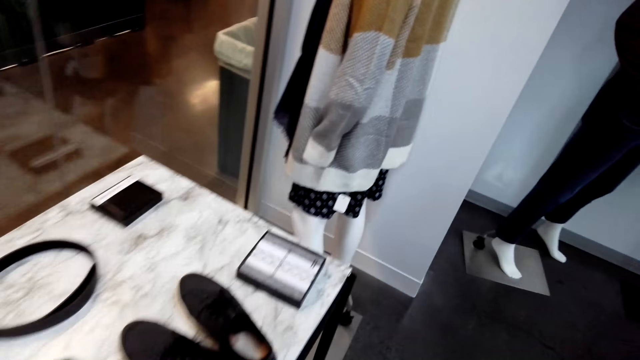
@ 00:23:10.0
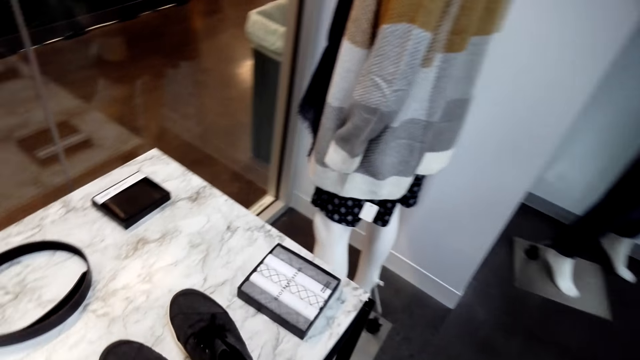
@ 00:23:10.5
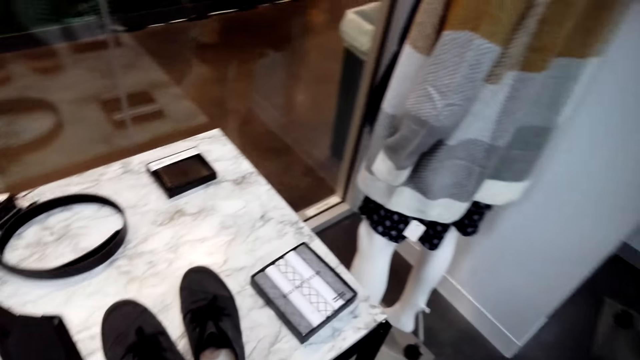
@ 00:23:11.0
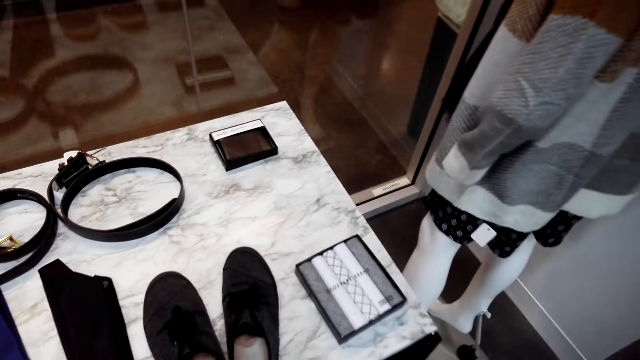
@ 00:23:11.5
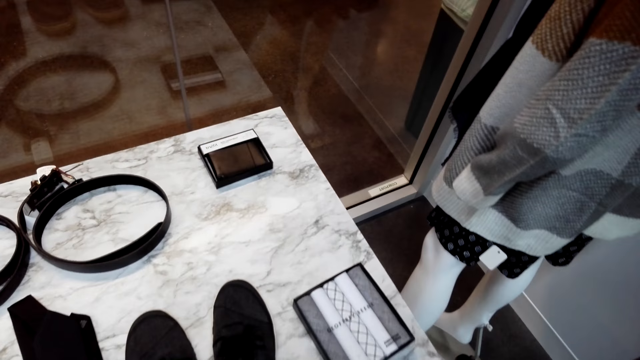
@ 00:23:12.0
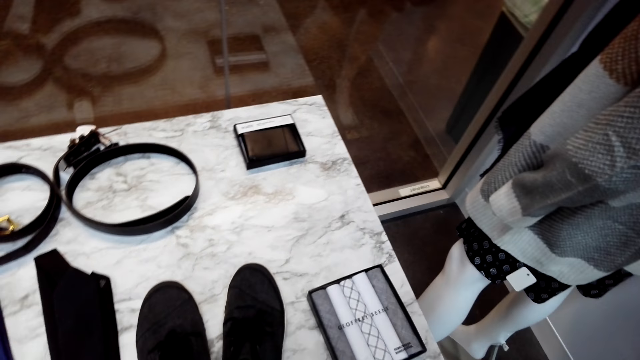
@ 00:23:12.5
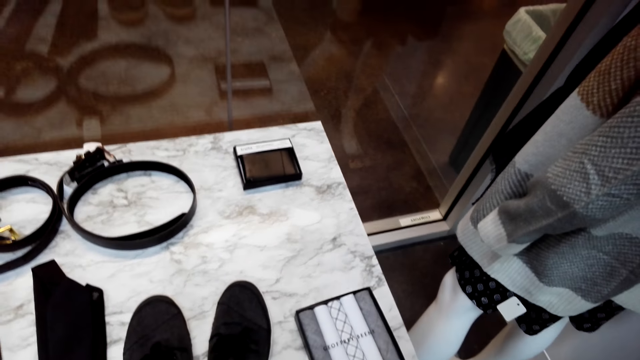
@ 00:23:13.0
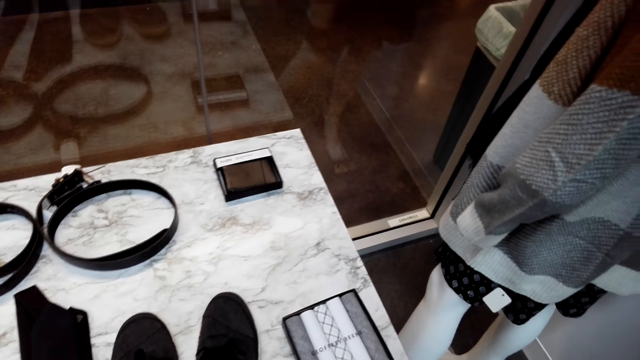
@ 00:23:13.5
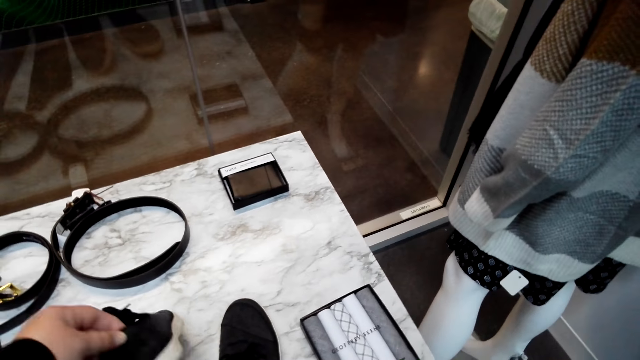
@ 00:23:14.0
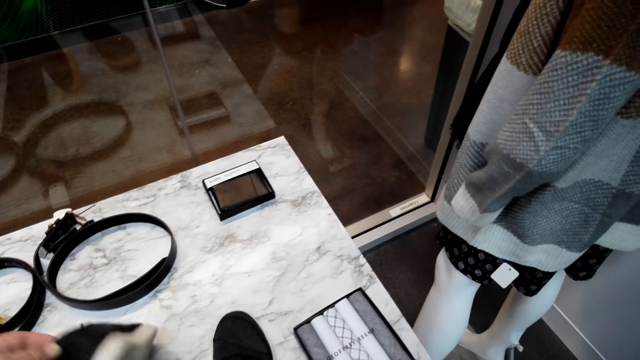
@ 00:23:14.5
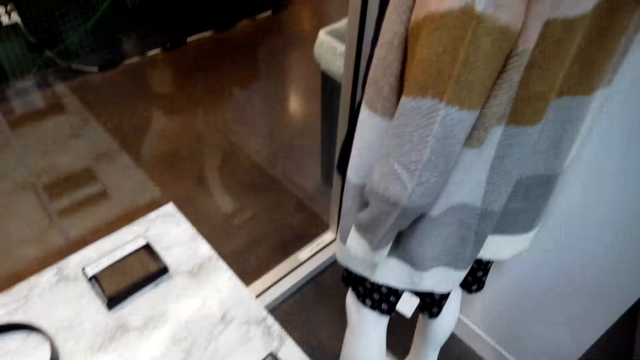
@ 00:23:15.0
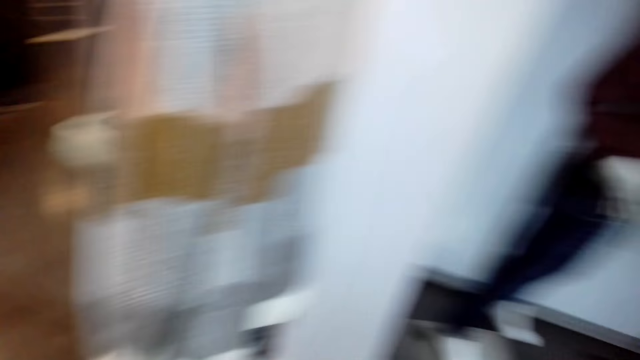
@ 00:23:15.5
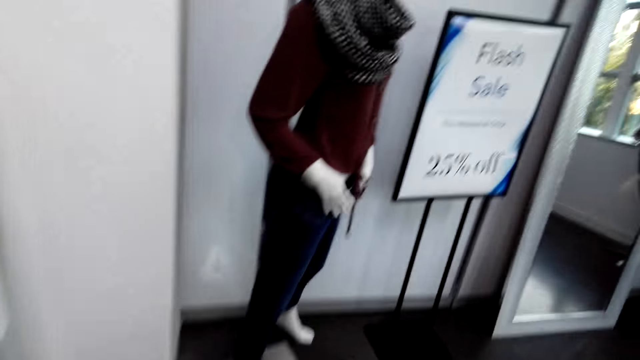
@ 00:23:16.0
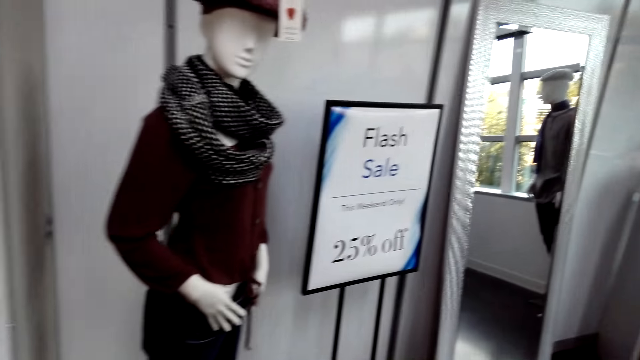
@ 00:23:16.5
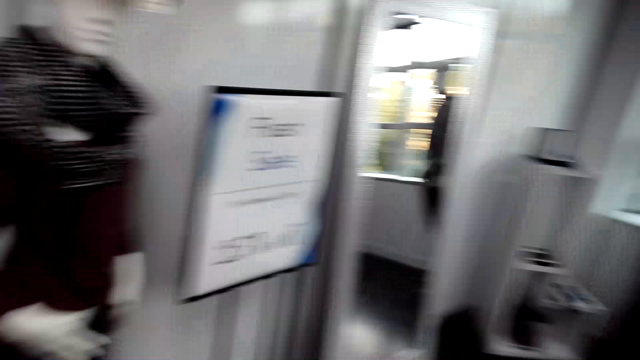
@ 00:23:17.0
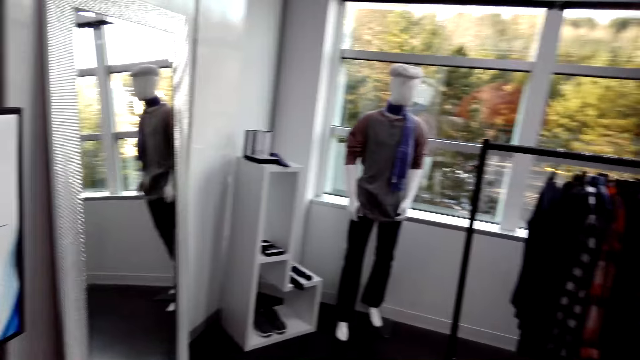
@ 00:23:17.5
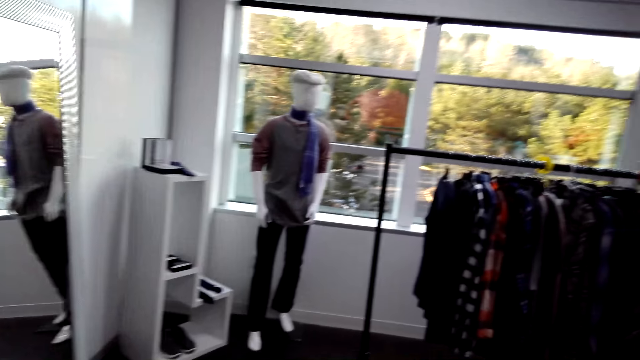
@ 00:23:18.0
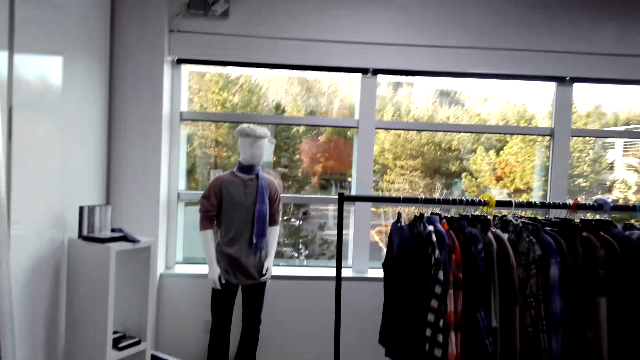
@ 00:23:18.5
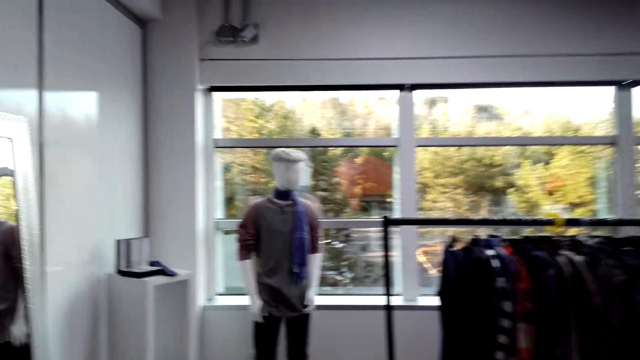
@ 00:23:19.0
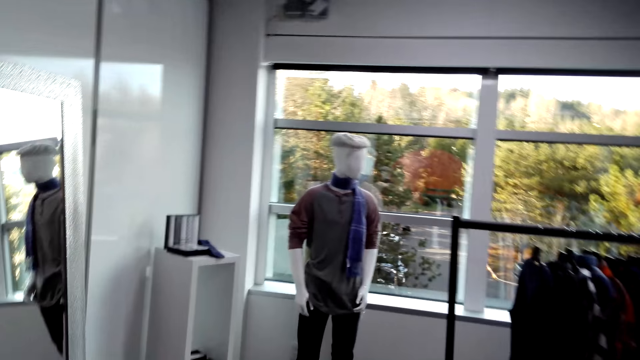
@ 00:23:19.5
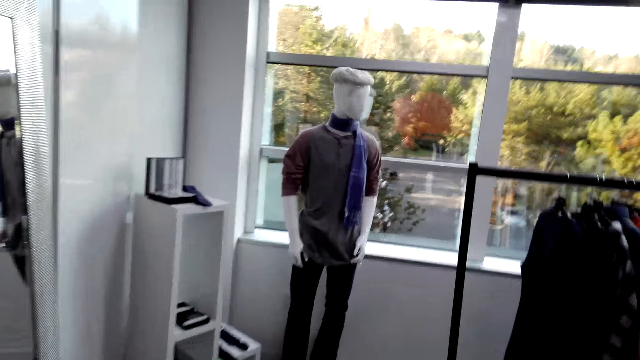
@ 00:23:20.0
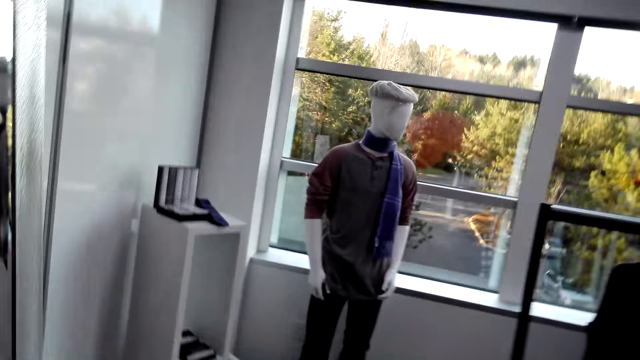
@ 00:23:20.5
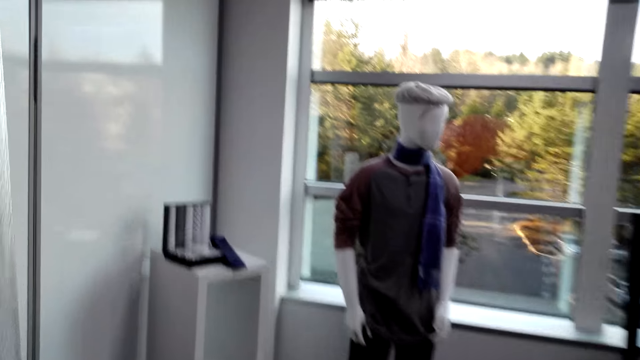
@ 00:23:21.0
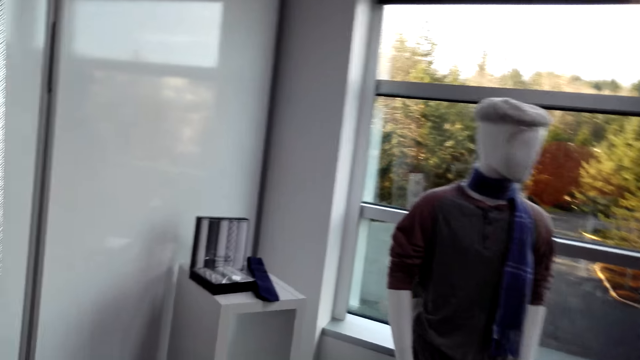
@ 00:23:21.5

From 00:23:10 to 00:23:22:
The camera wearer picks up a shoe, holds shoes, and puts down the shoe. They look around and walk around.

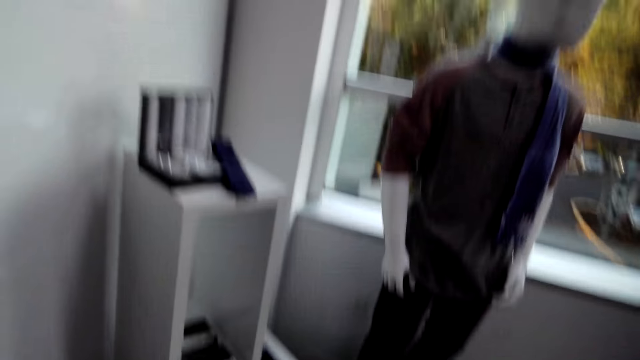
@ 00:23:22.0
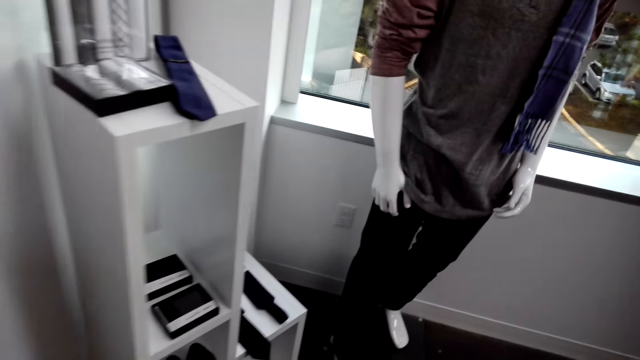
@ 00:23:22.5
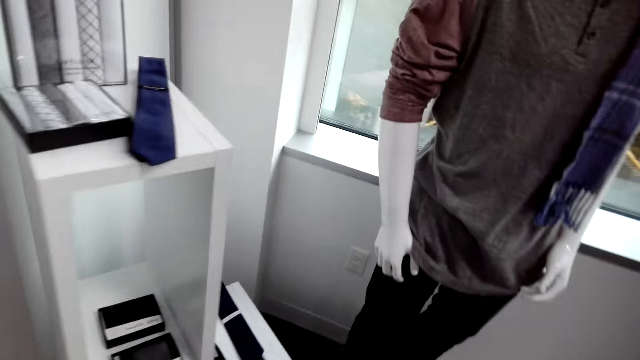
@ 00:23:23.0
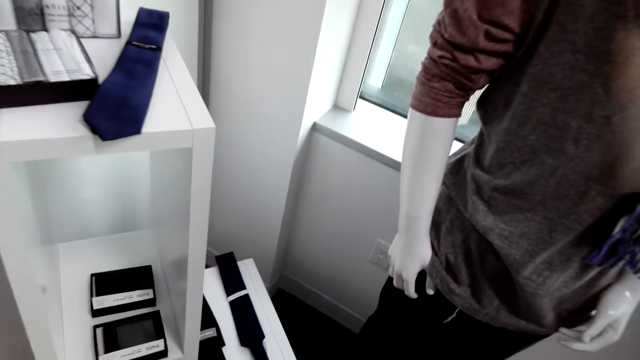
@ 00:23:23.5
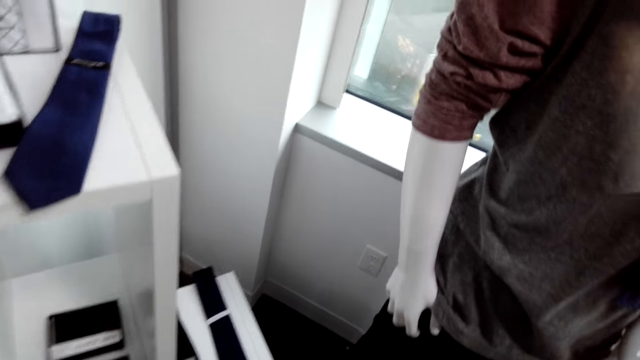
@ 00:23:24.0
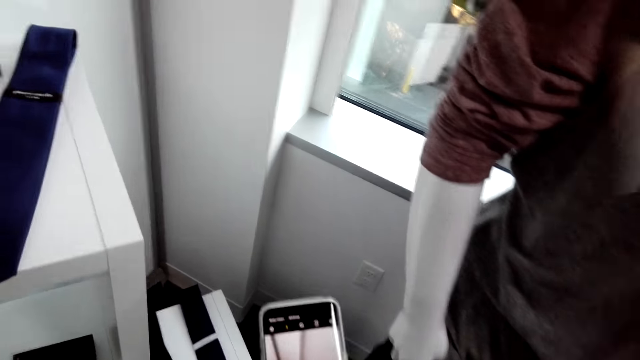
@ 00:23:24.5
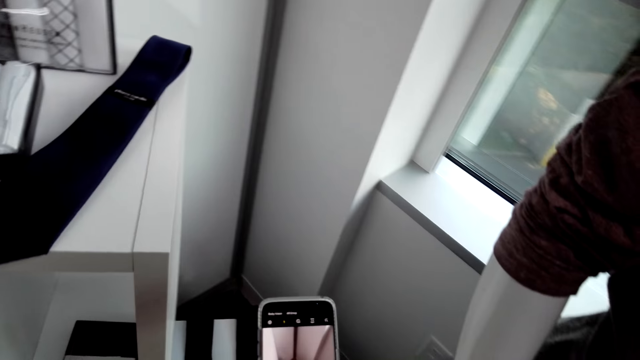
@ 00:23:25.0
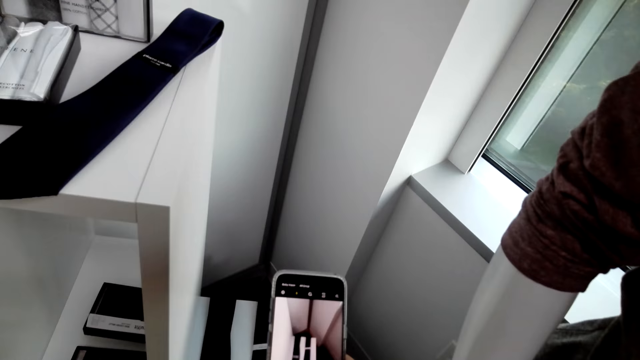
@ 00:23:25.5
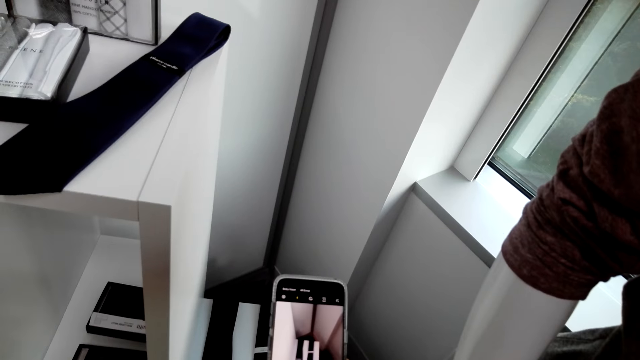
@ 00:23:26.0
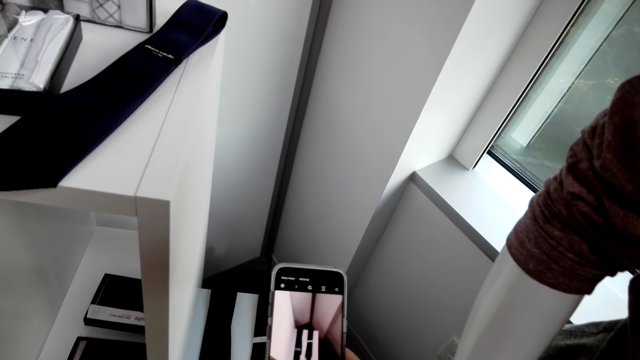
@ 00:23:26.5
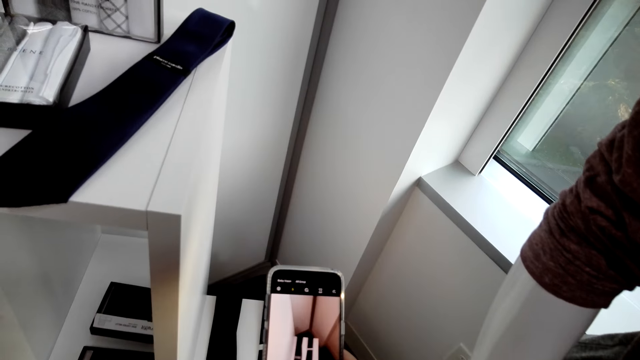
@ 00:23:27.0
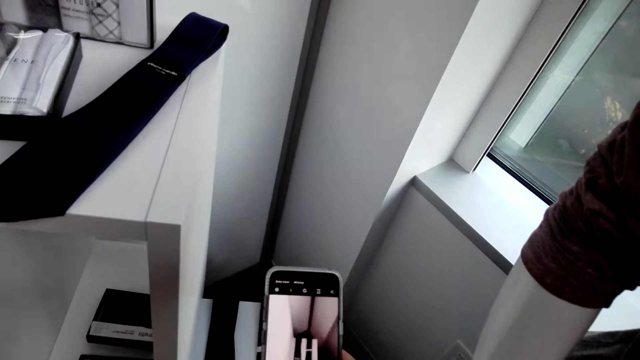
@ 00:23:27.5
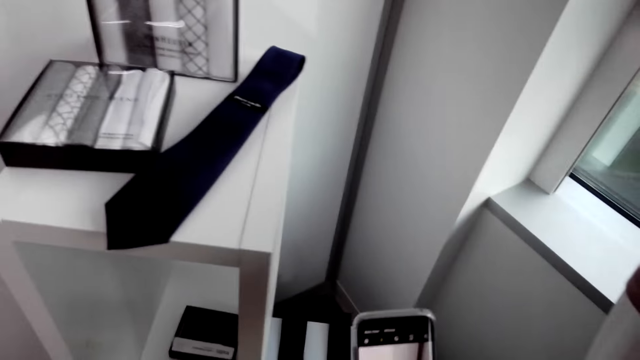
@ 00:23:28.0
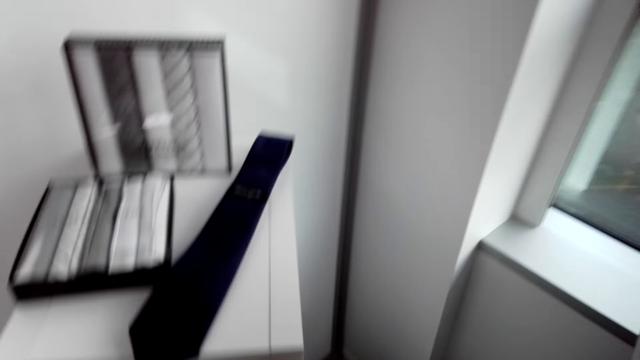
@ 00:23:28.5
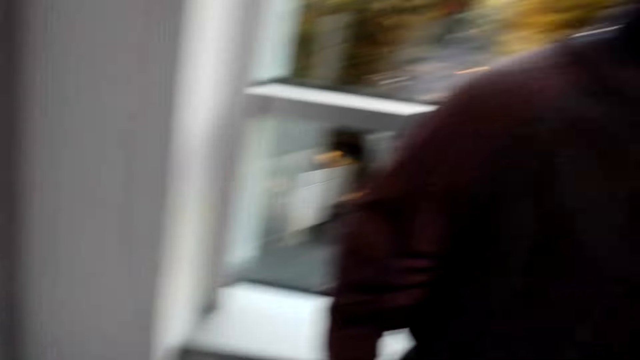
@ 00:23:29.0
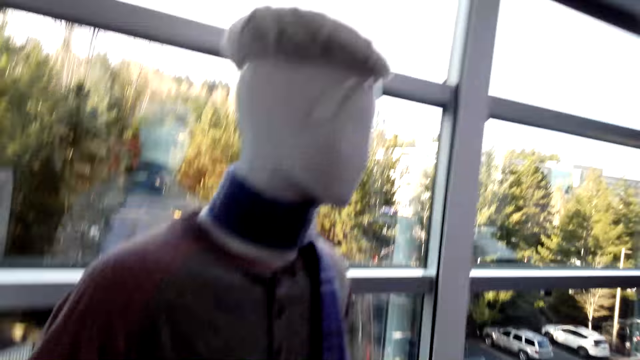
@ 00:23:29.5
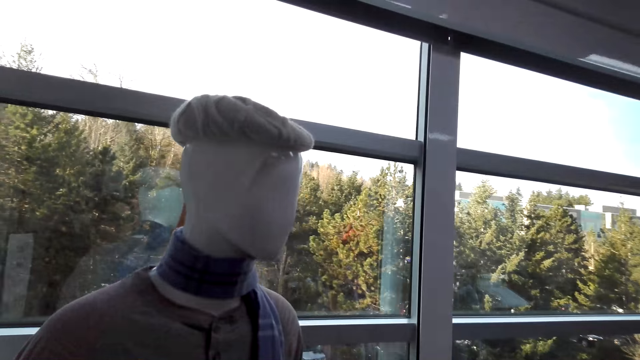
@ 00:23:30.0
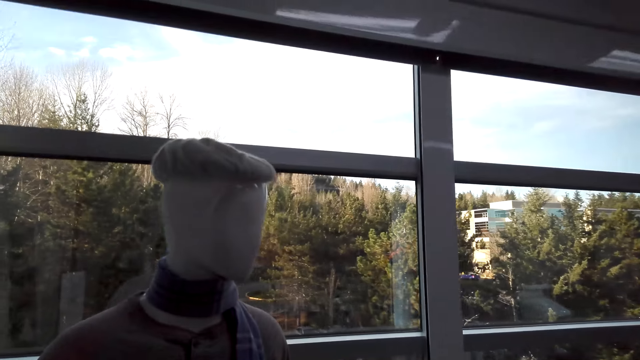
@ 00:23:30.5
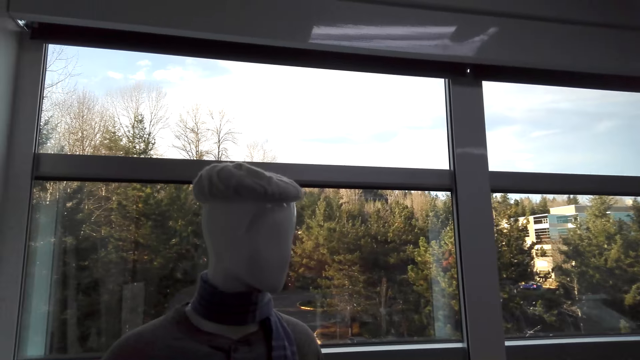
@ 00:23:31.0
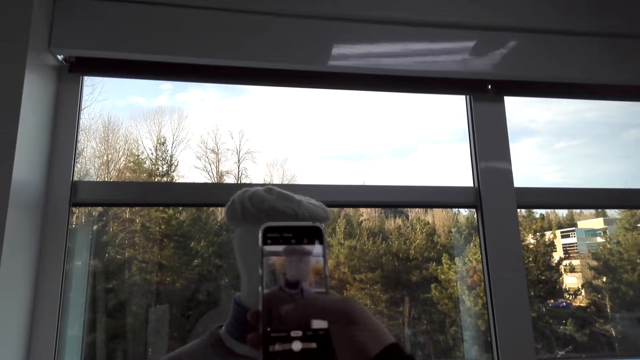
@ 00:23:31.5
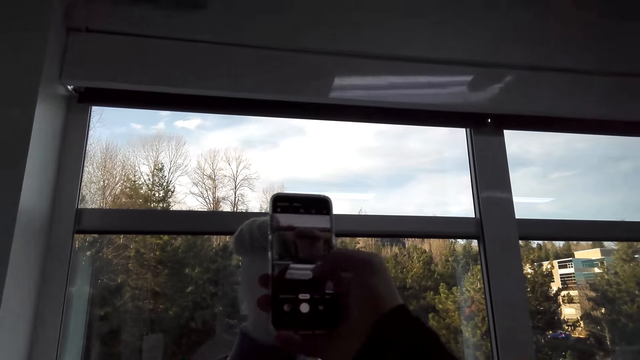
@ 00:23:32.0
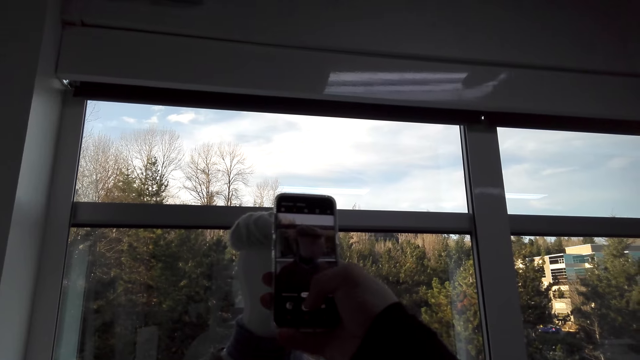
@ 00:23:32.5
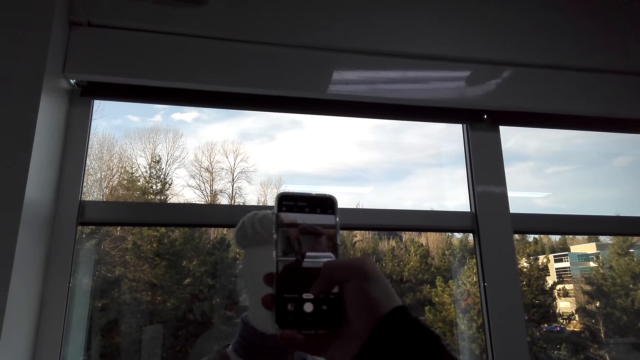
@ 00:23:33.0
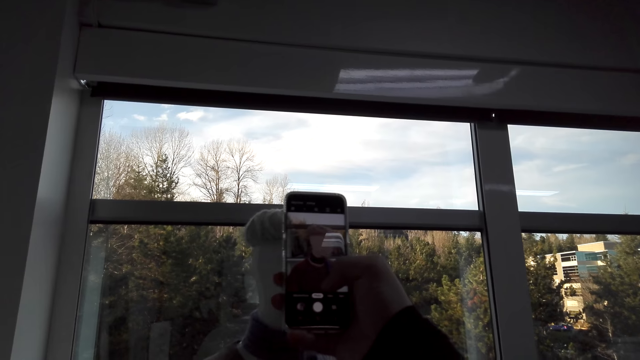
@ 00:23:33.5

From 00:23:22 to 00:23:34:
The camera wearer holds a phone and takes a photo. They walk around. They hold the phone and take a photo.
